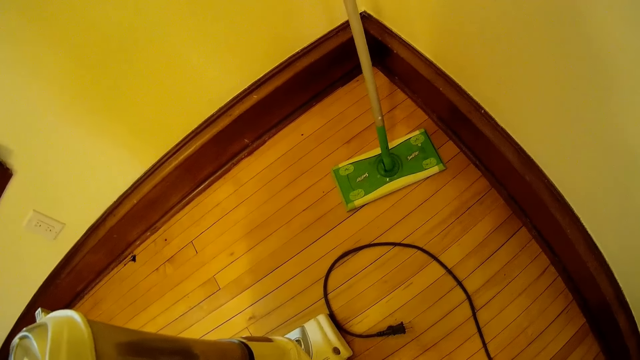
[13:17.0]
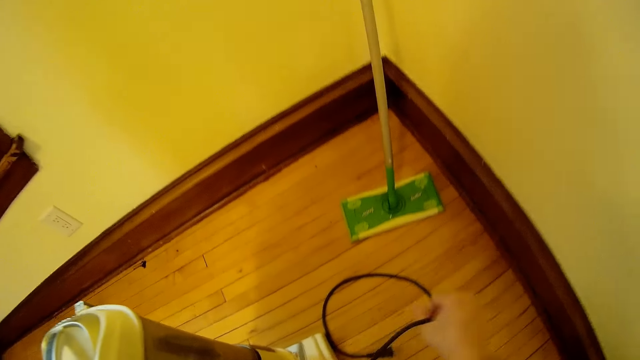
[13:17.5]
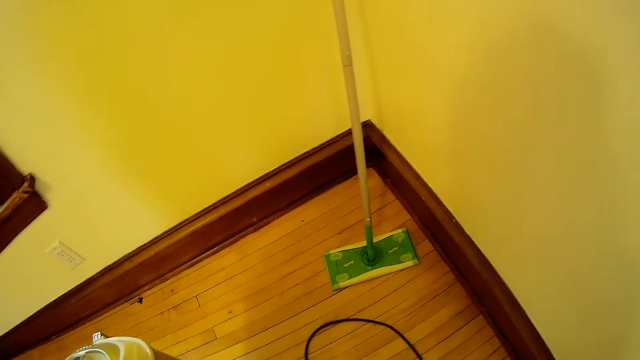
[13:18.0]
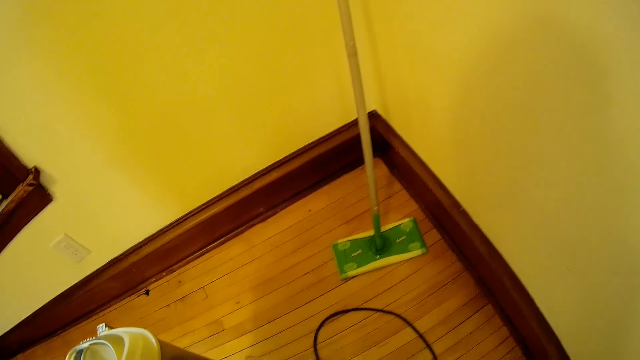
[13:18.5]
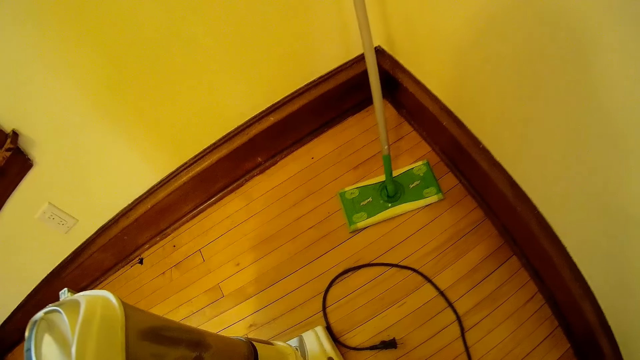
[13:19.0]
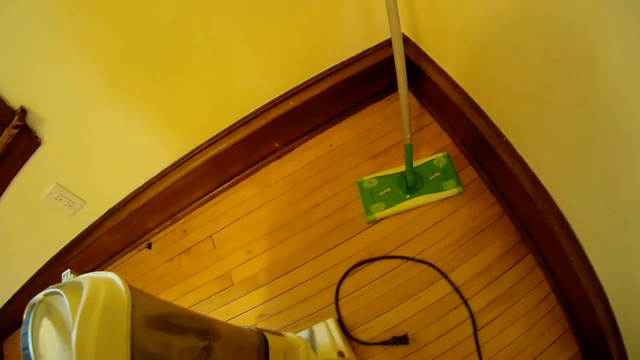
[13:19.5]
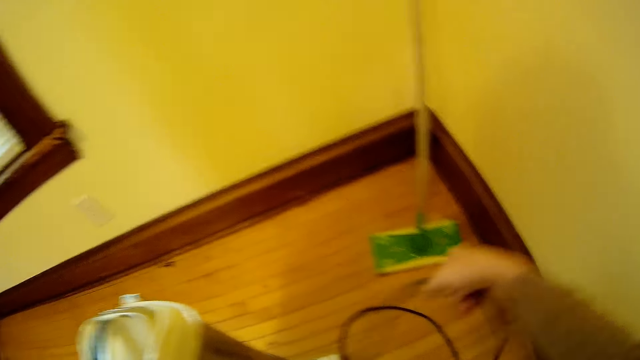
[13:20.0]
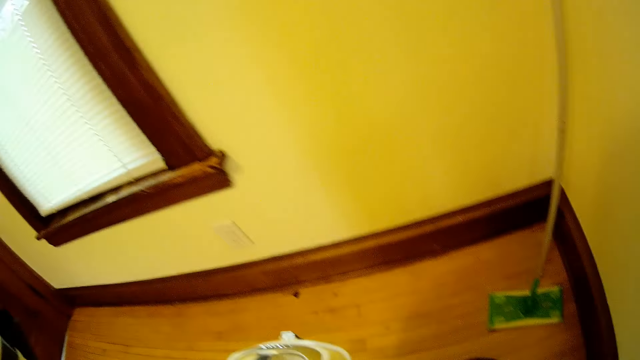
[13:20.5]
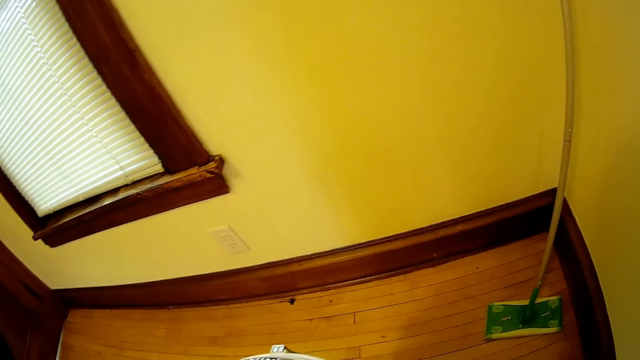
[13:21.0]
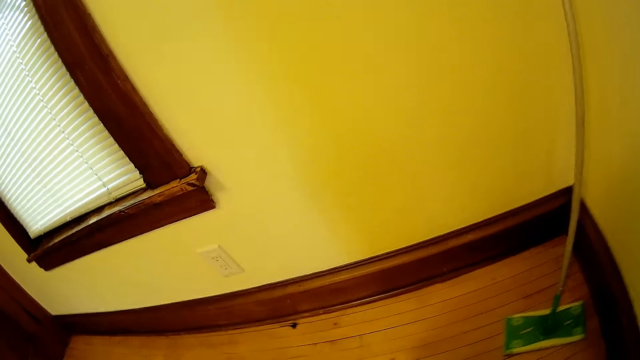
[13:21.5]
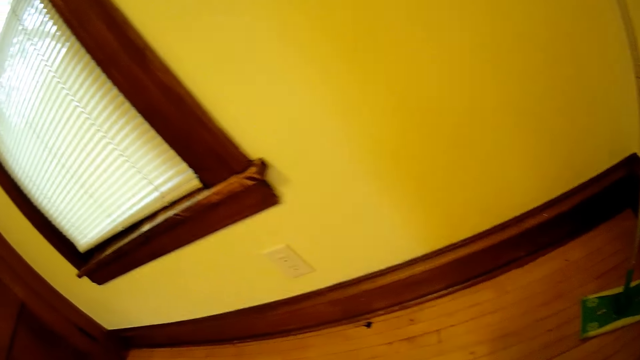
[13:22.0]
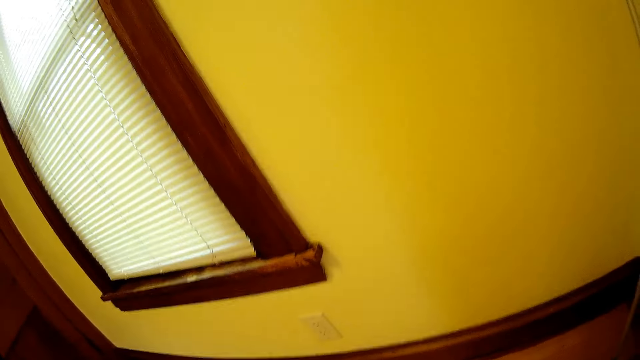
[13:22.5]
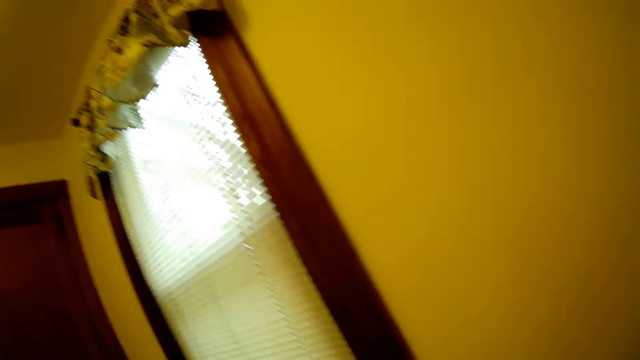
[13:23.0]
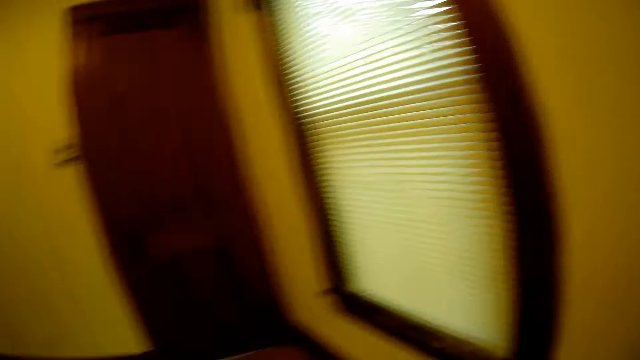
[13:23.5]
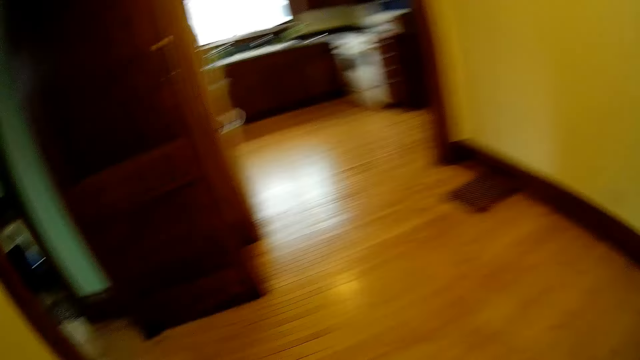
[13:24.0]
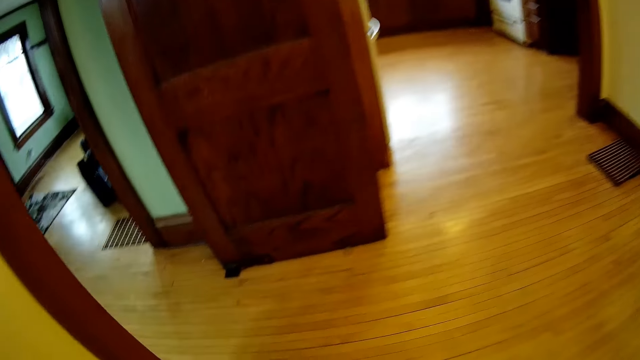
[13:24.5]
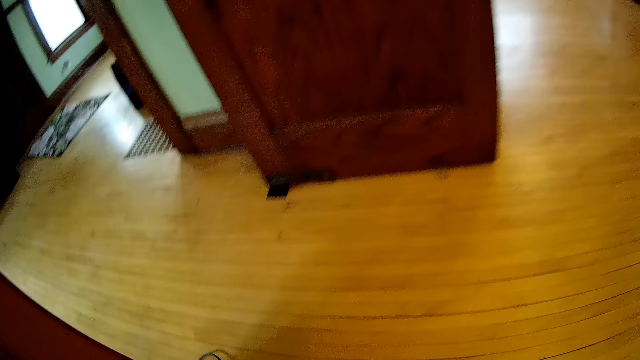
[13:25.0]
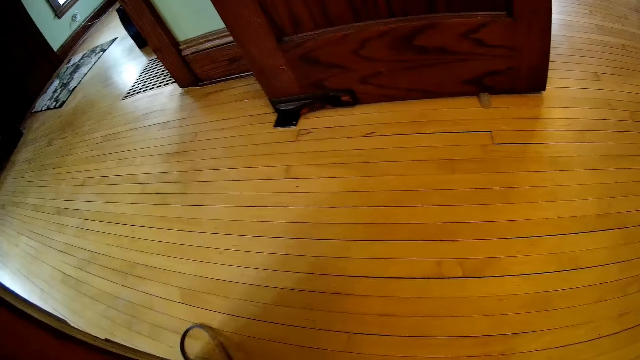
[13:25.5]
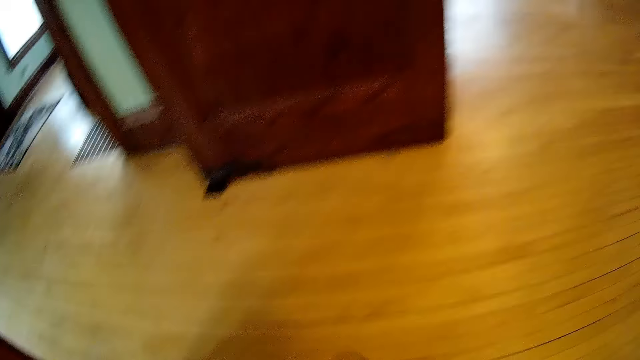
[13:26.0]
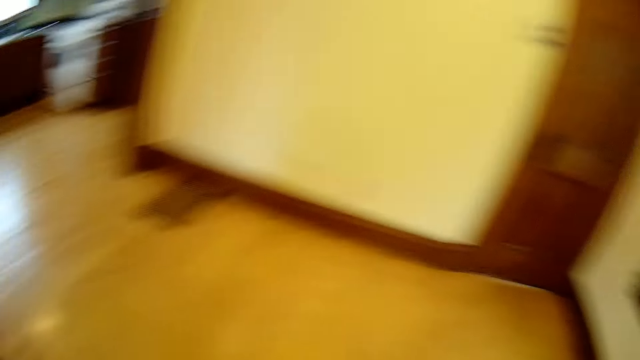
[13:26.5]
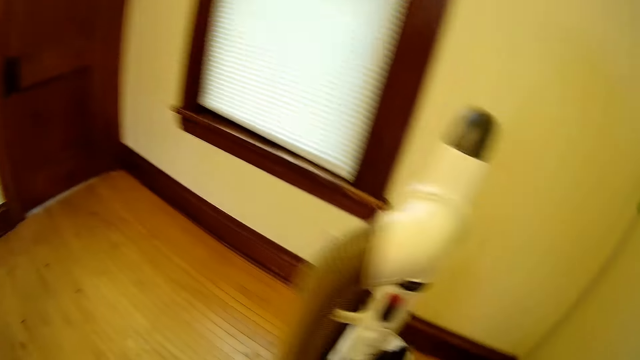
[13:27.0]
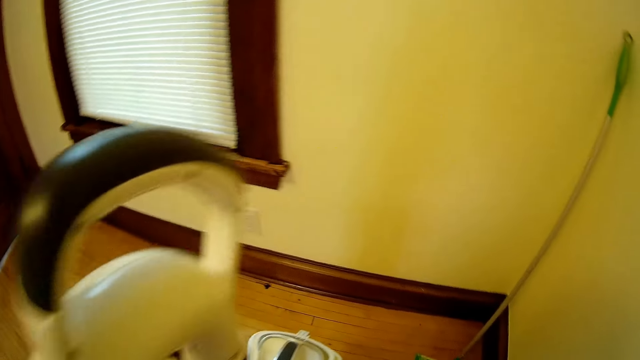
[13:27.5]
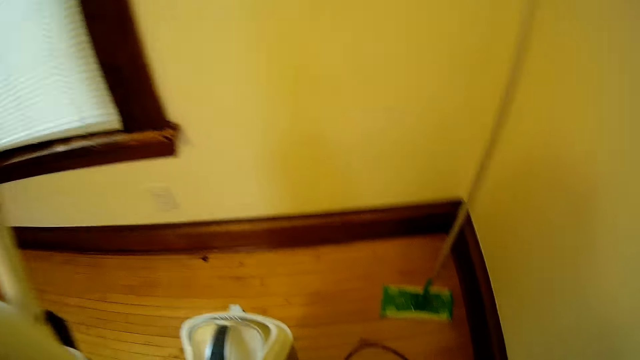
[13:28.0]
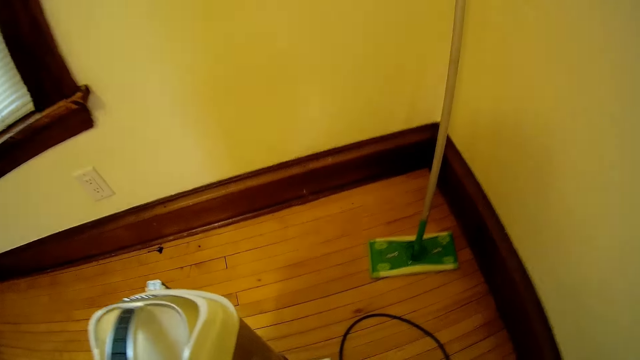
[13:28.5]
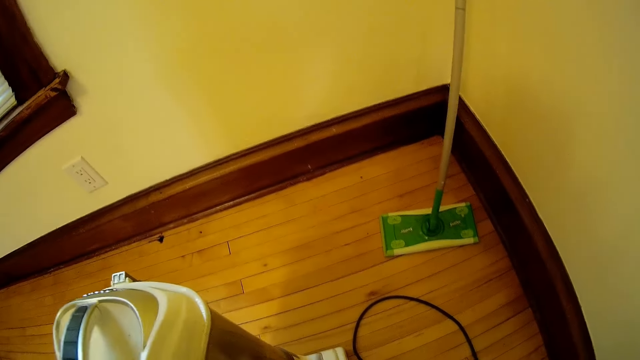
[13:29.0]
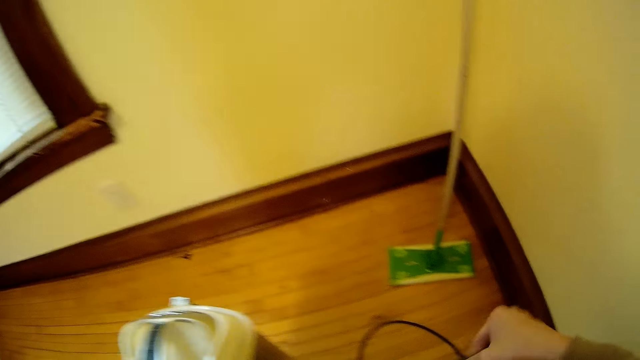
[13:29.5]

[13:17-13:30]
The camera wearer folds the electric broom wire with both hands. They pick up the cable. They pick up the cable again. They move out of the room. They move the cable.

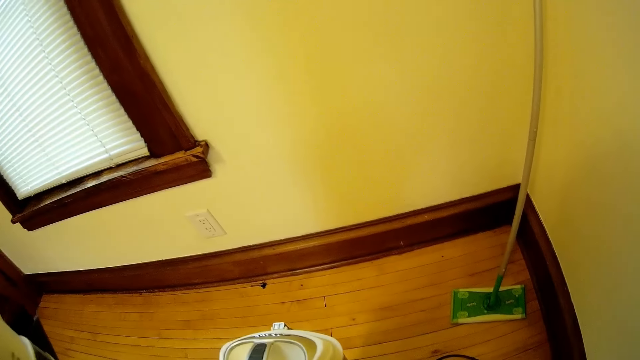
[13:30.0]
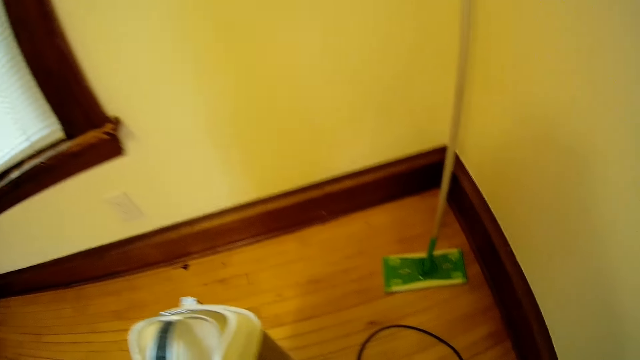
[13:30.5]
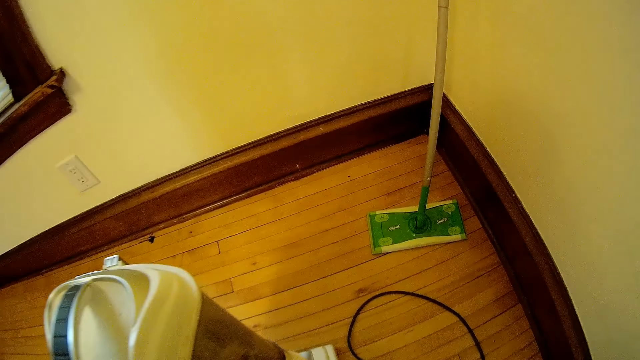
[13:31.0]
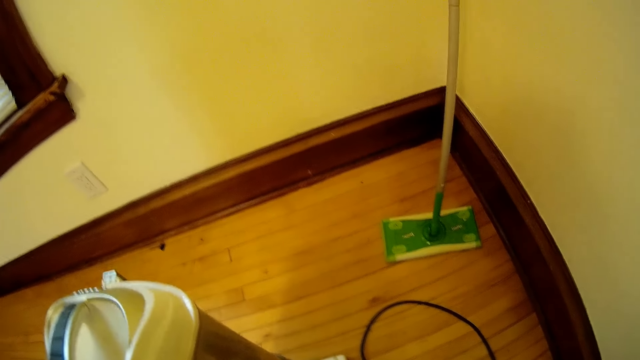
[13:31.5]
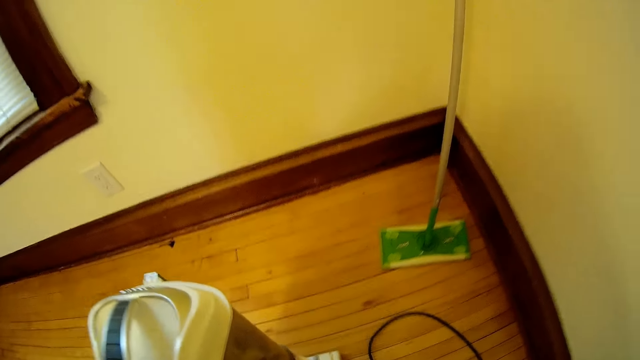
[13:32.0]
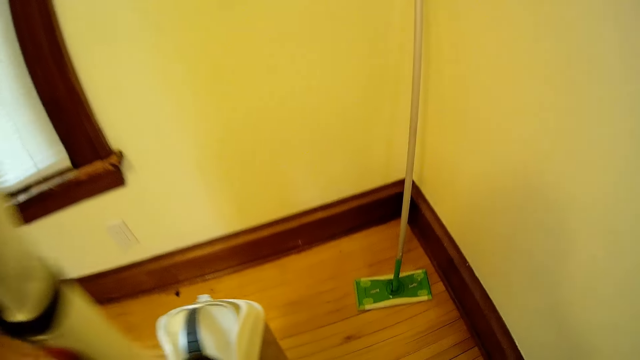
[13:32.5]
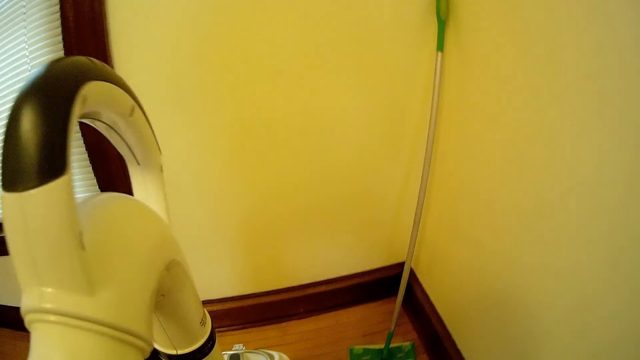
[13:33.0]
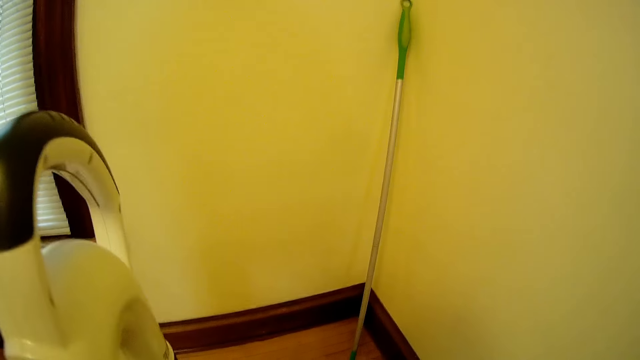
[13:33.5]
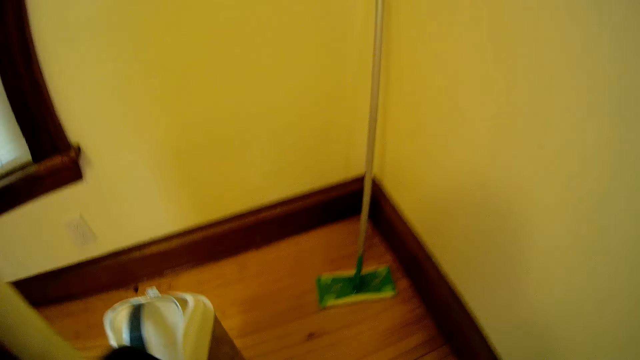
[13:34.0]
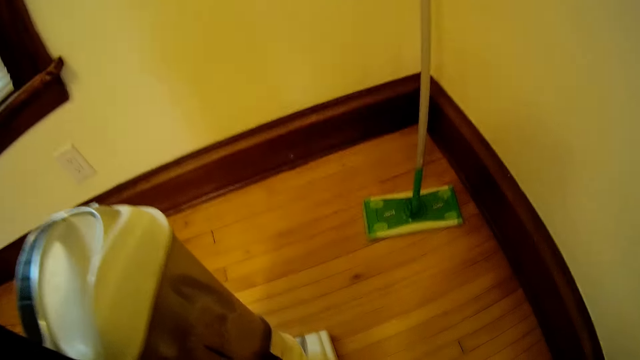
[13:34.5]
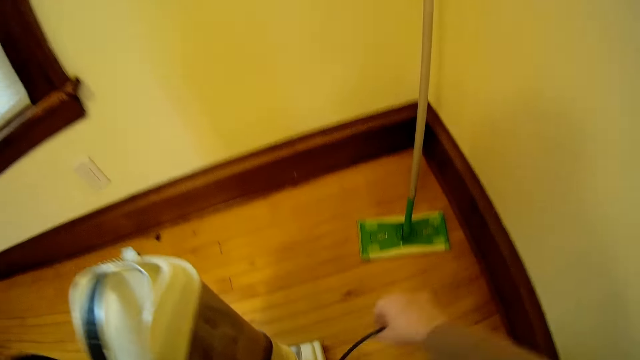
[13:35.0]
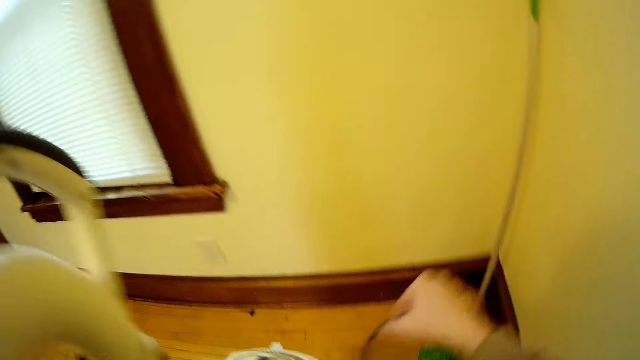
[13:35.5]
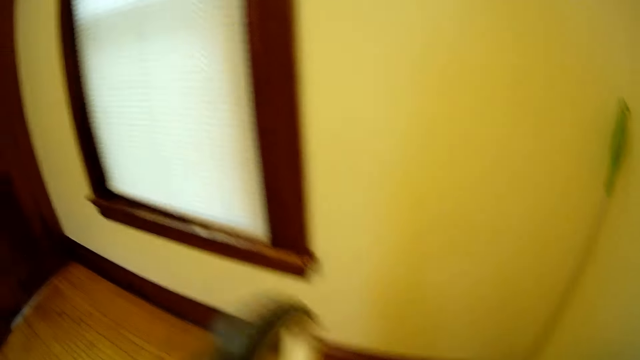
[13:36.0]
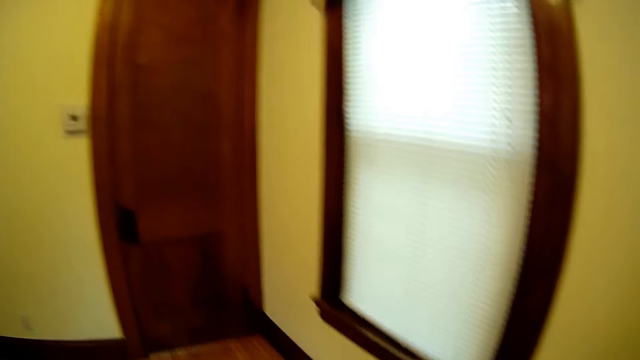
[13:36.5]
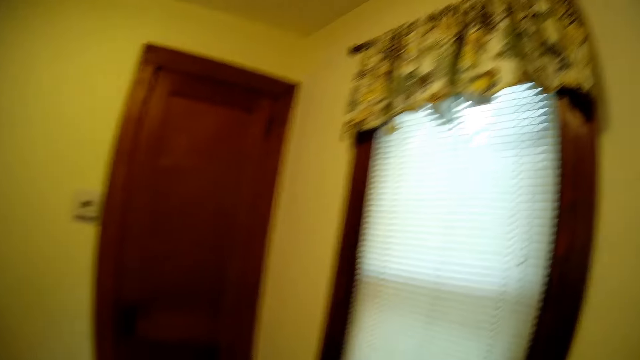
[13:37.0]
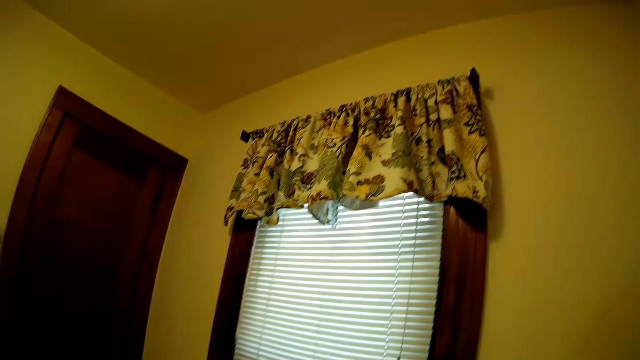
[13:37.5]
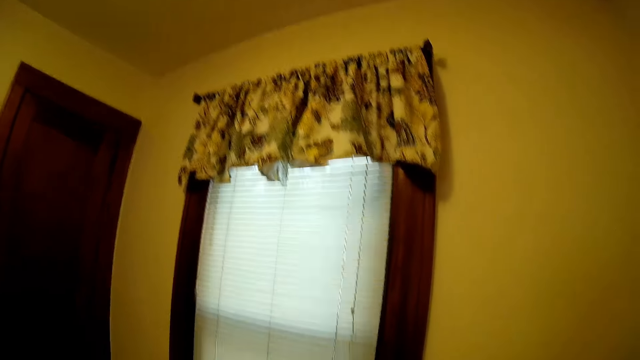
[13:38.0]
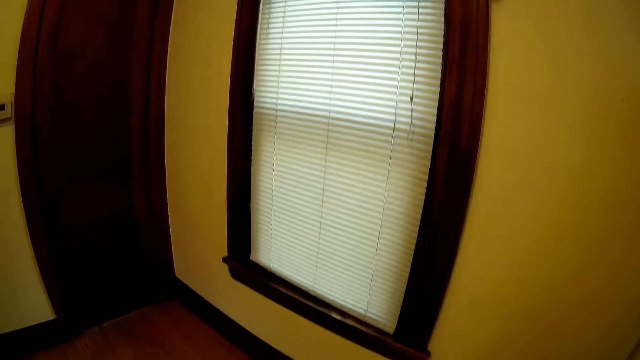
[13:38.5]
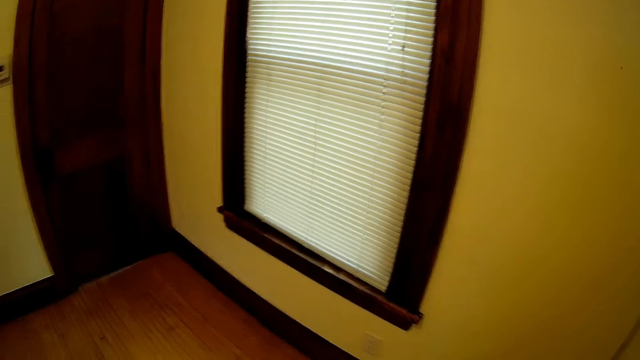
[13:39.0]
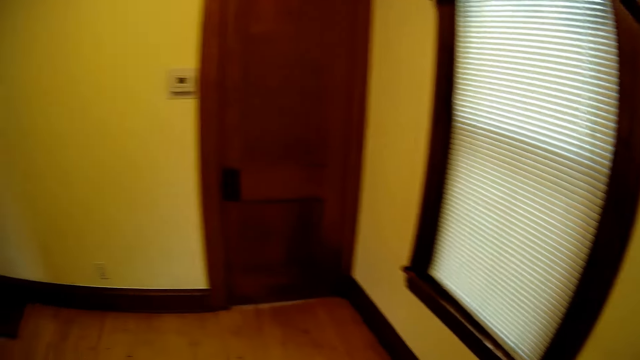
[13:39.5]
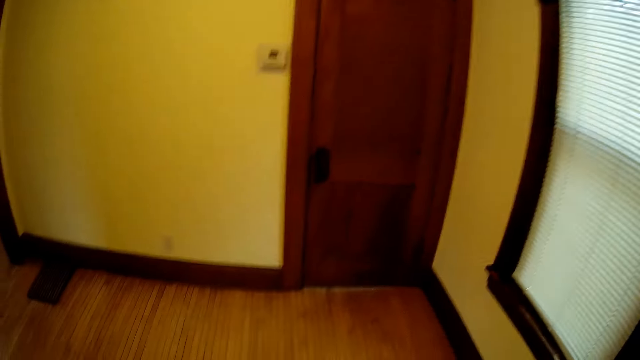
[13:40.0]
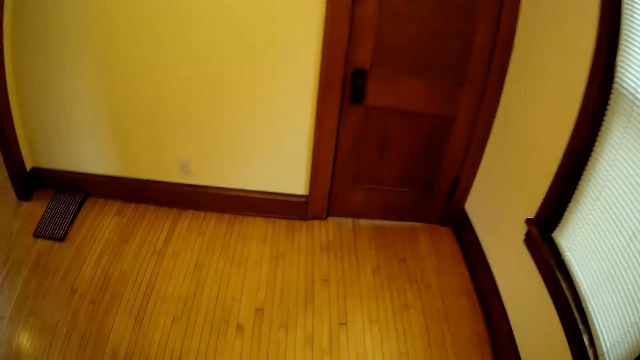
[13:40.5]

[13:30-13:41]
The camera wearer picks the cable.
